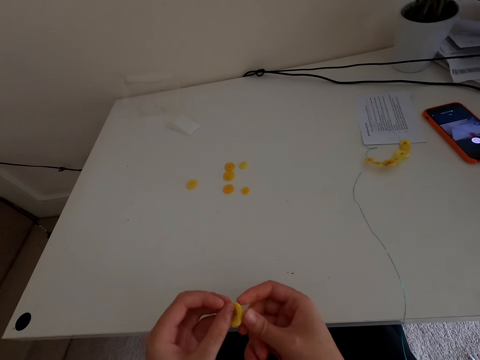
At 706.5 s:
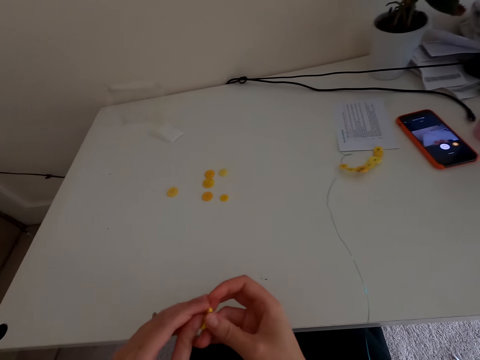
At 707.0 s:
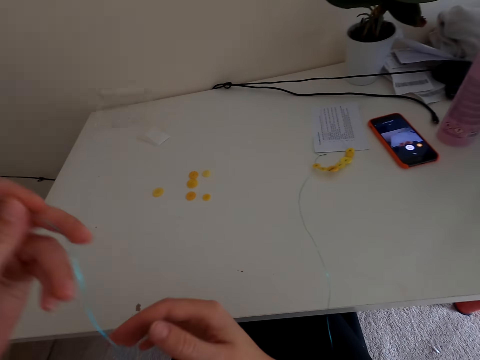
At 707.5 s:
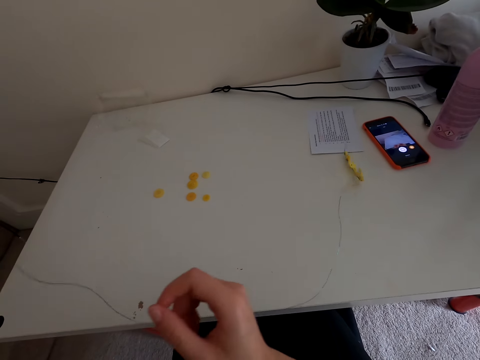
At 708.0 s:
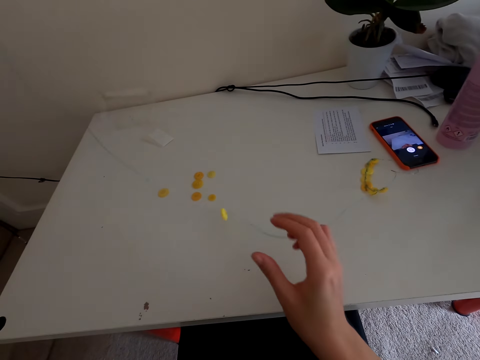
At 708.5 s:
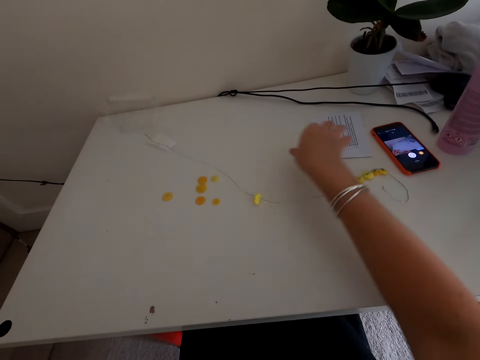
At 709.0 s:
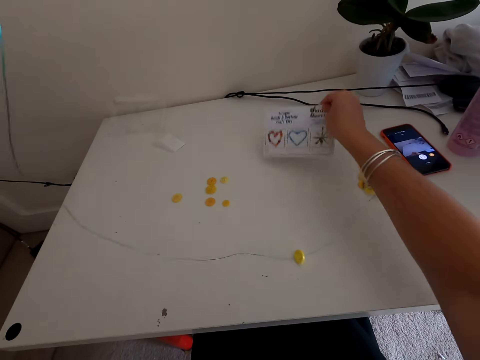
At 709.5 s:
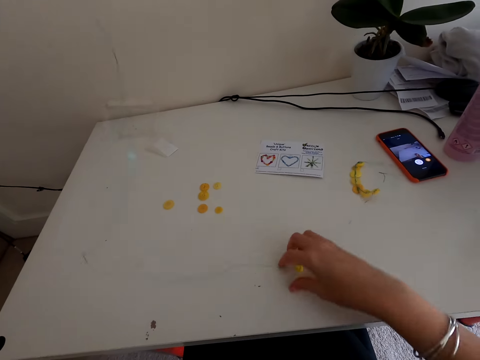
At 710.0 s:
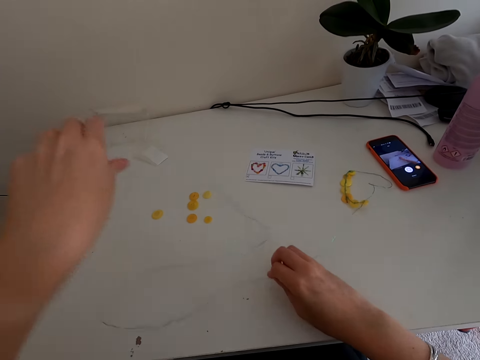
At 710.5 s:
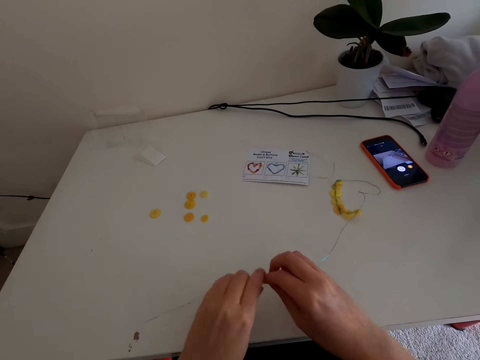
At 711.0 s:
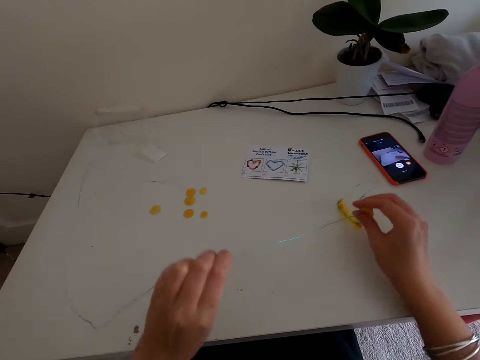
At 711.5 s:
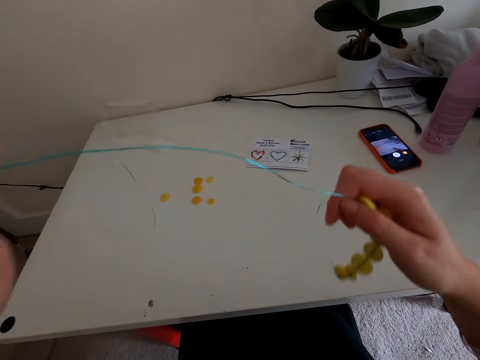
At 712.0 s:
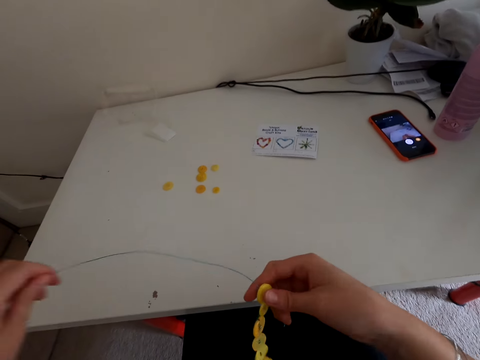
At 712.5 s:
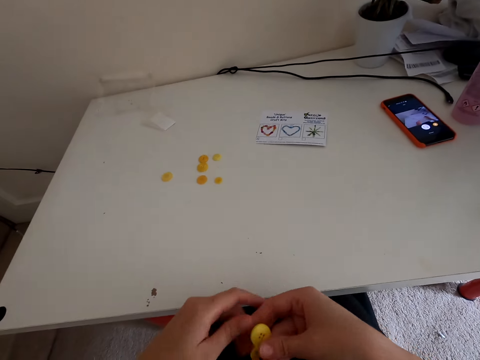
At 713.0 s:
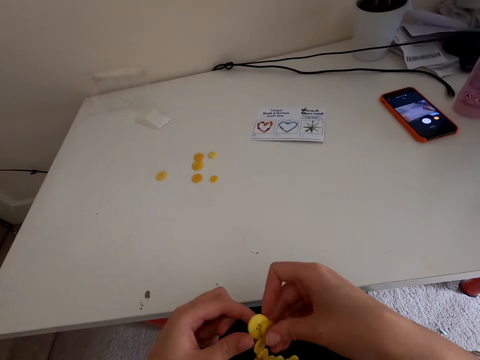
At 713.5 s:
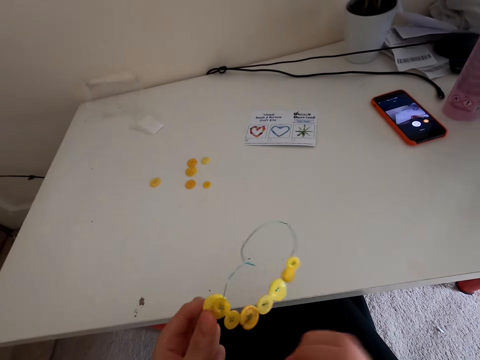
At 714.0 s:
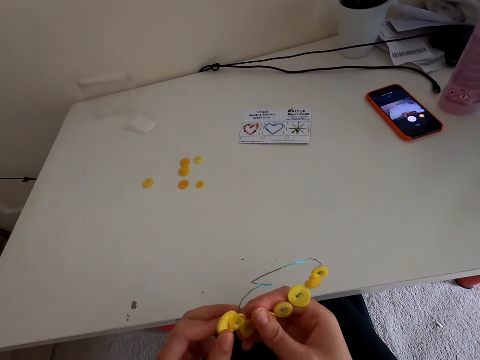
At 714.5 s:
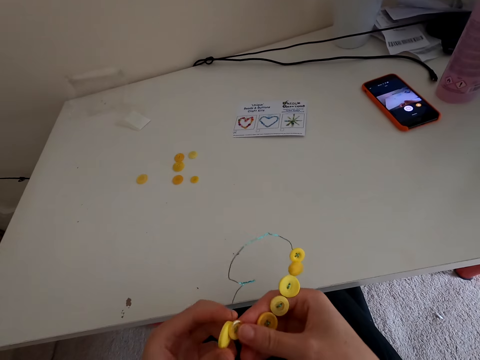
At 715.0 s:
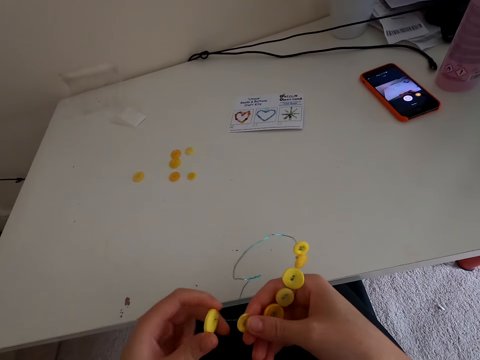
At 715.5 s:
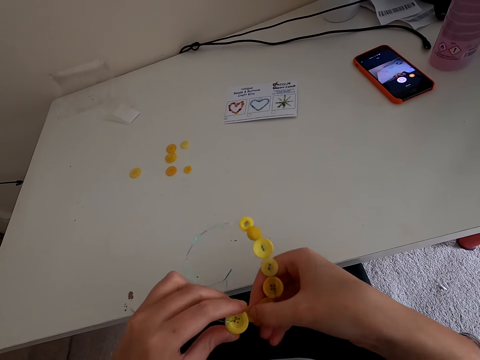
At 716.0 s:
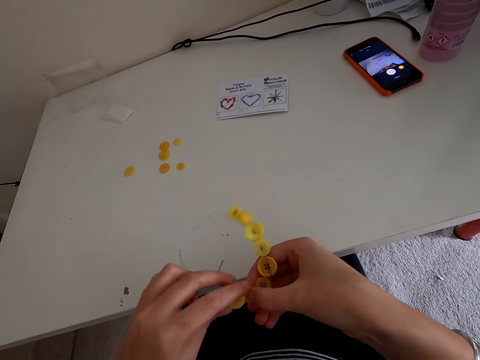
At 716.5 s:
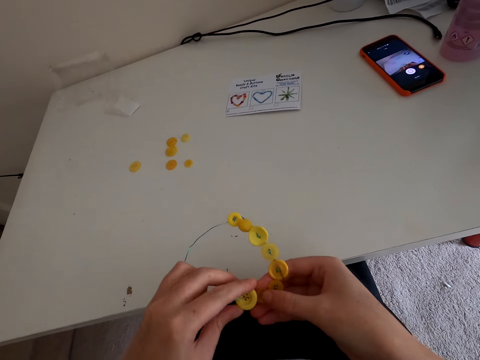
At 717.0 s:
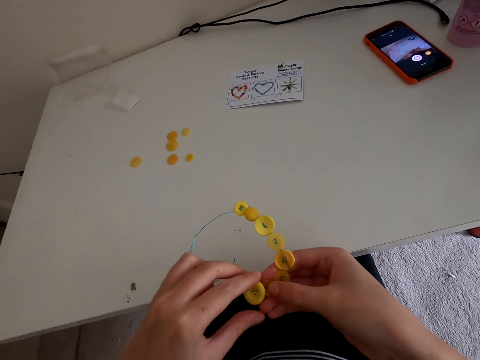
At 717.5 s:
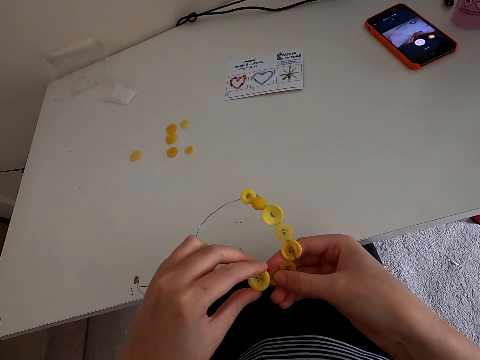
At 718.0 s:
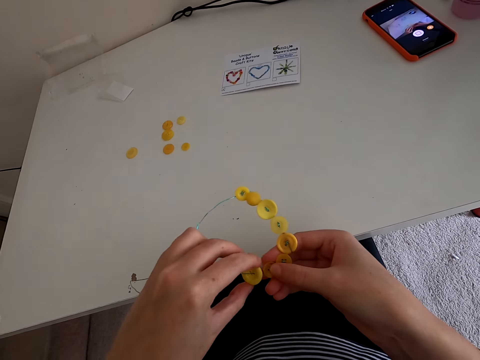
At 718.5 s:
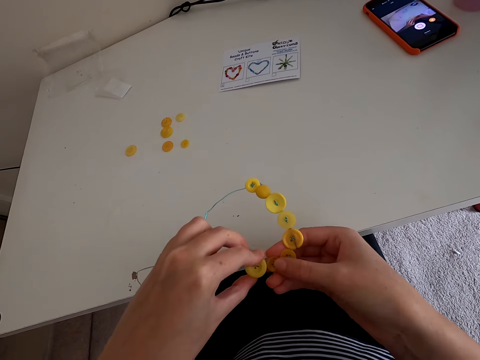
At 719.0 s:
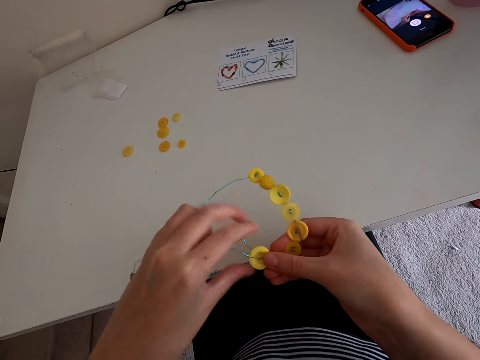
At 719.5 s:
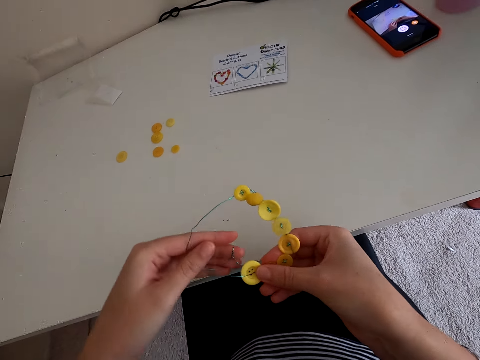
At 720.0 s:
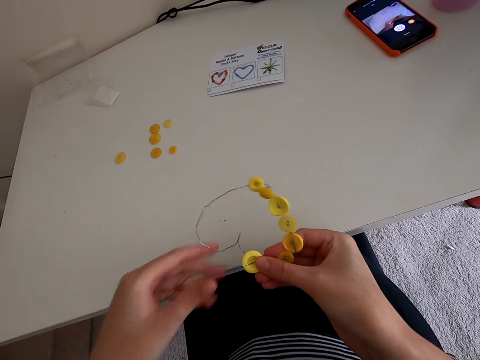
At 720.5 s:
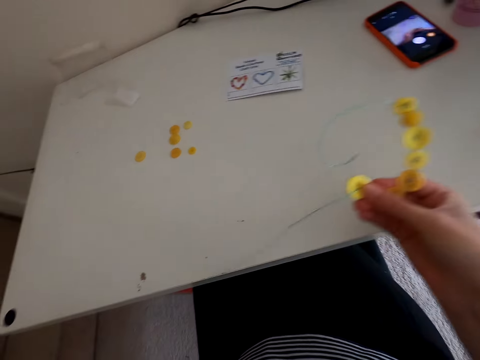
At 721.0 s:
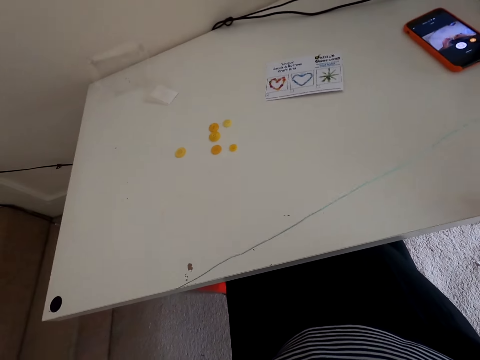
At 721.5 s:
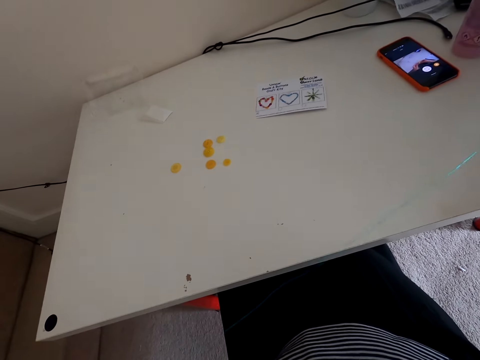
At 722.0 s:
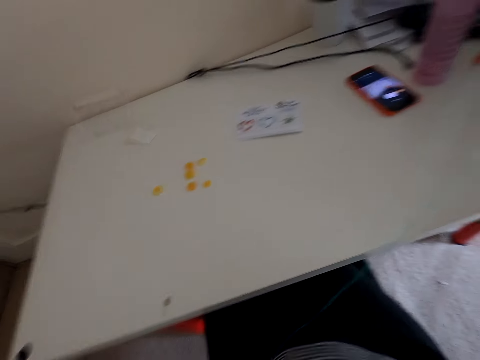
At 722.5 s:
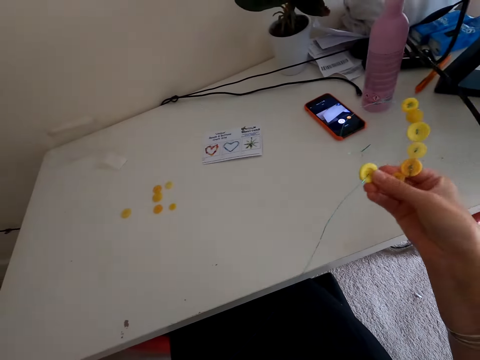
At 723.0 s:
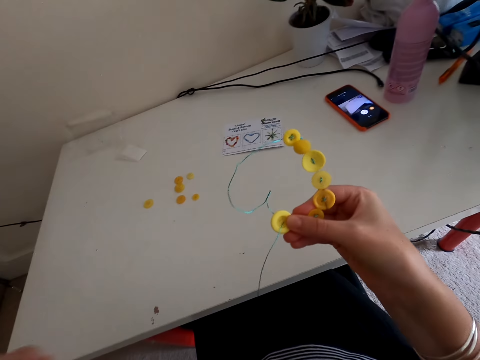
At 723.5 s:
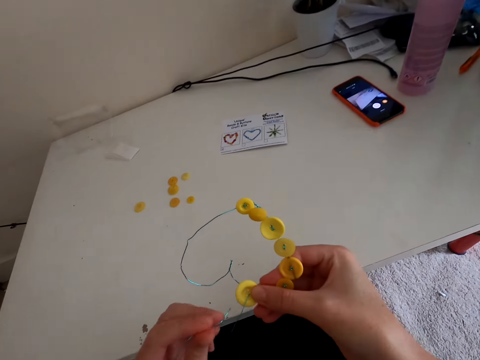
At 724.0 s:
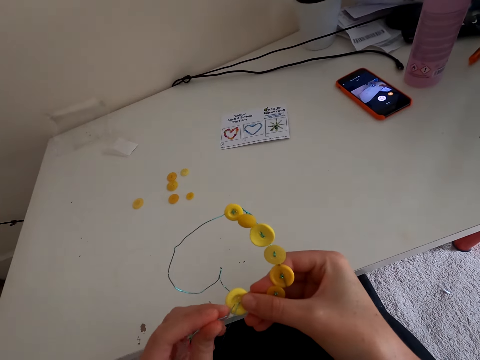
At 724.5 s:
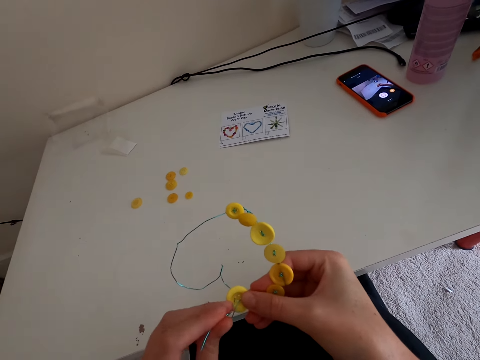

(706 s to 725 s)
The camera wearer puts the button in the thread. They turn the paper. They fix the button in the wire stringer. They touch the buttons. They straighten the thread.

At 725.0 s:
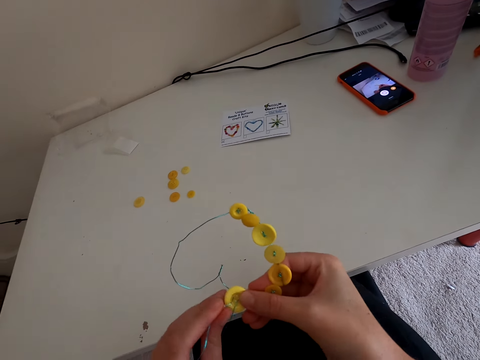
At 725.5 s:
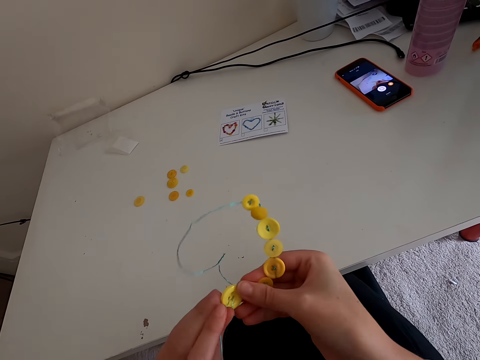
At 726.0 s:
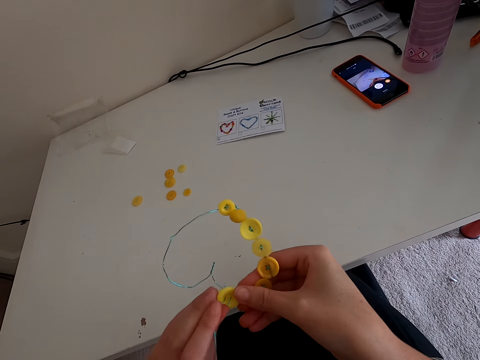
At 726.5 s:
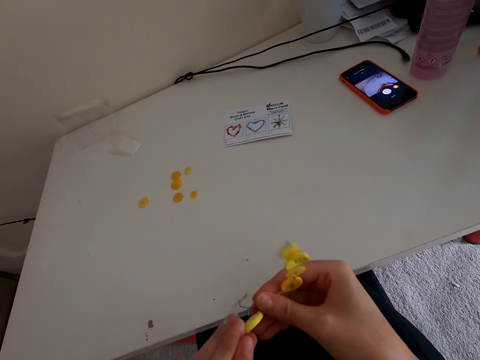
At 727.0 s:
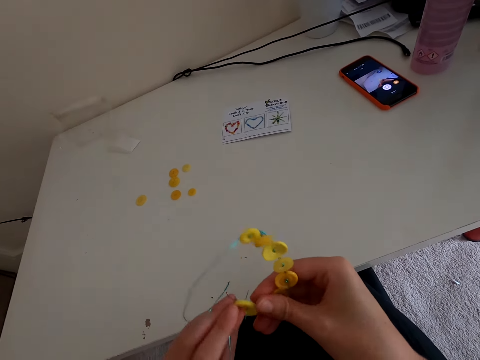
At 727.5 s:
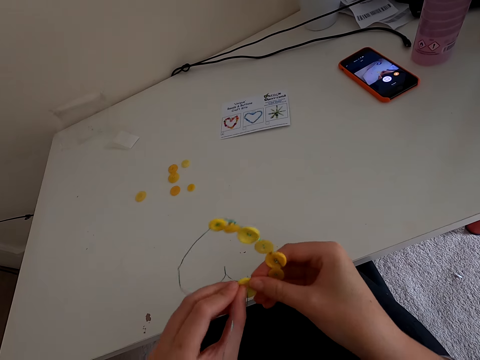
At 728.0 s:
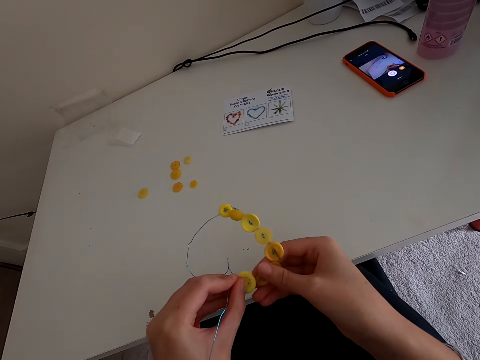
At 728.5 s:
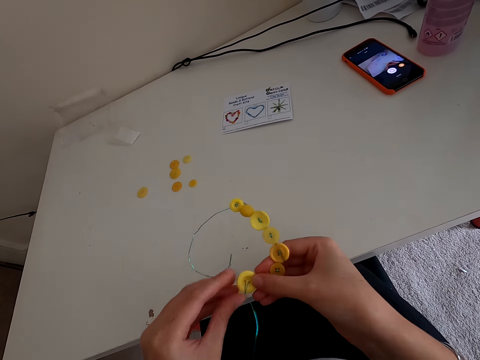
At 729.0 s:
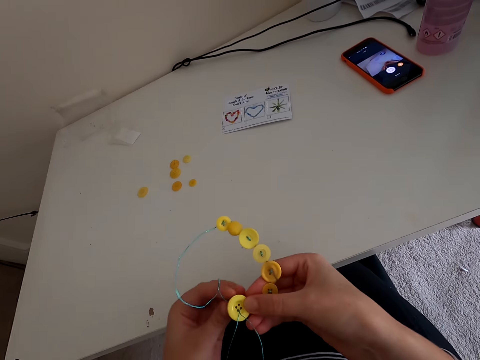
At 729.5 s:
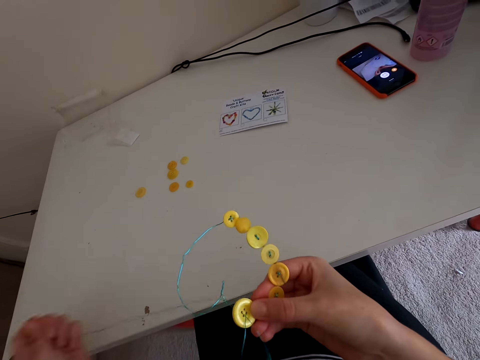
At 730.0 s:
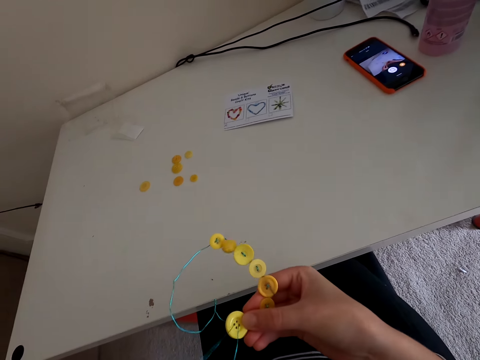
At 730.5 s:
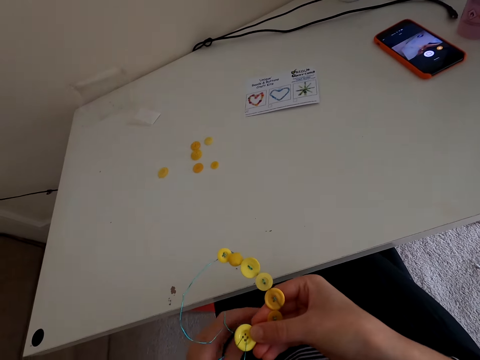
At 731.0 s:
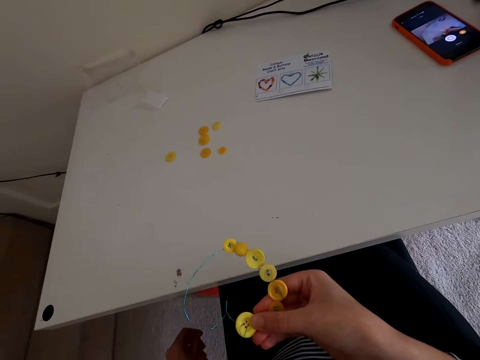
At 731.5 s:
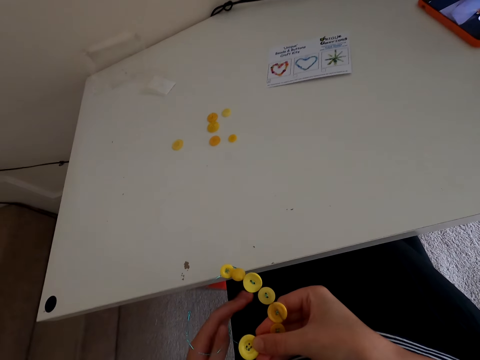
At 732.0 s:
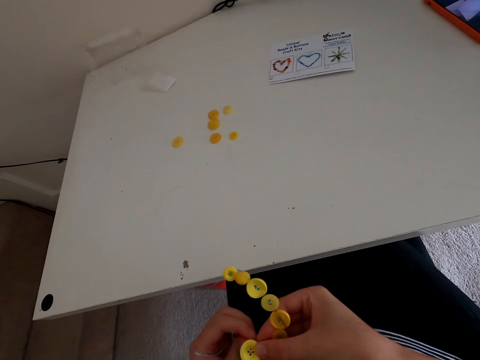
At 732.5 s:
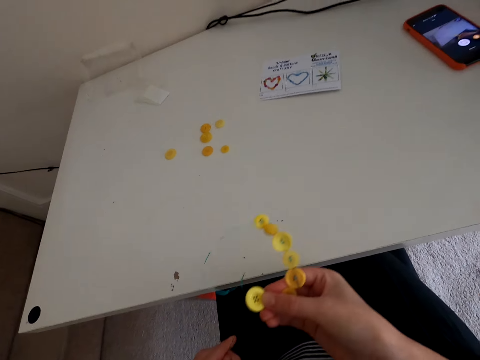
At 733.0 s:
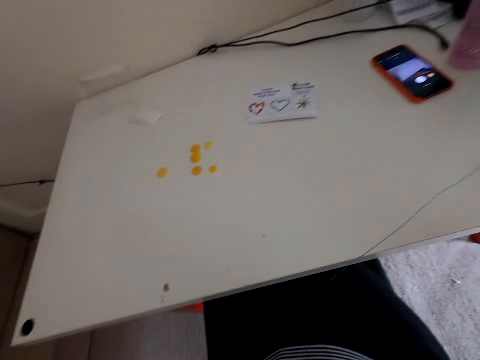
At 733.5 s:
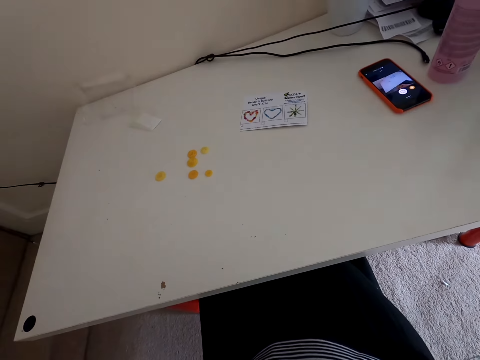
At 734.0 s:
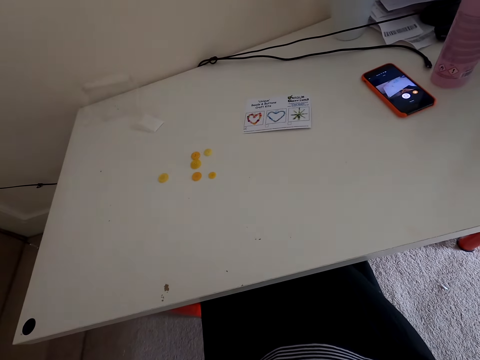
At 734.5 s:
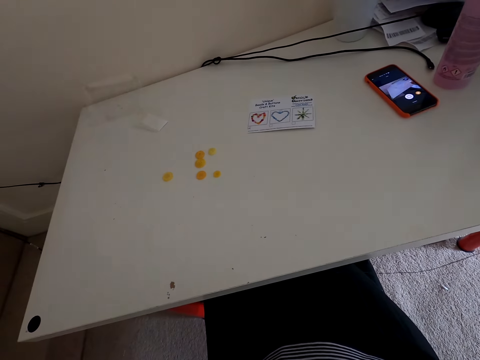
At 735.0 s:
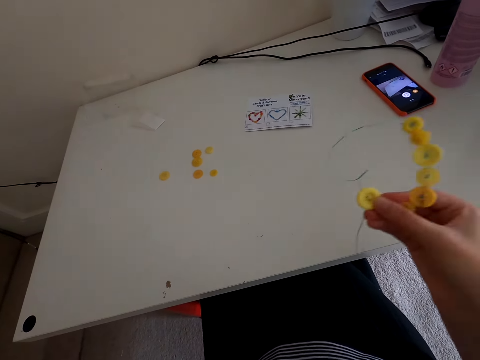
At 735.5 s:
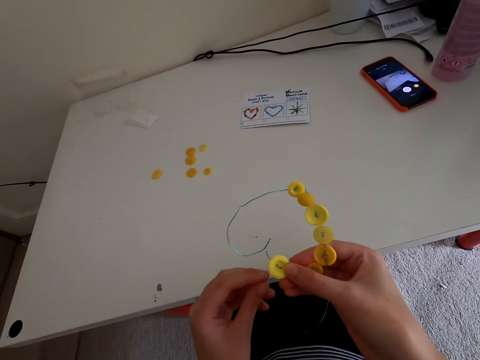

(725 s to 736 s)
The camera wearer puts a thread in the button. They straighten the thread.
